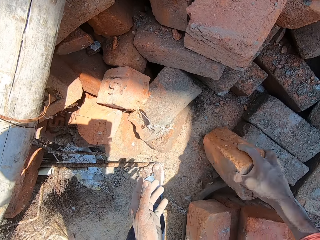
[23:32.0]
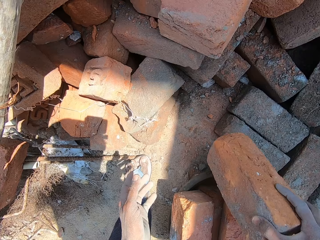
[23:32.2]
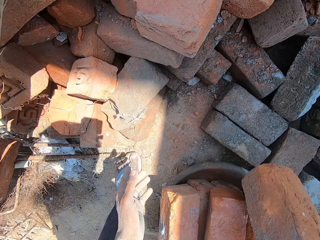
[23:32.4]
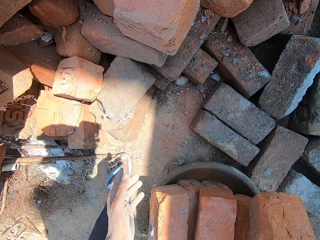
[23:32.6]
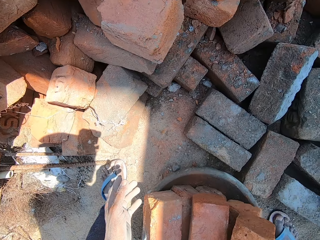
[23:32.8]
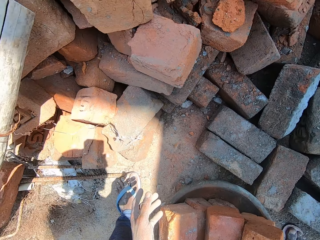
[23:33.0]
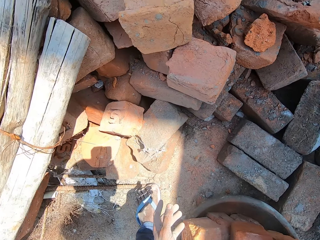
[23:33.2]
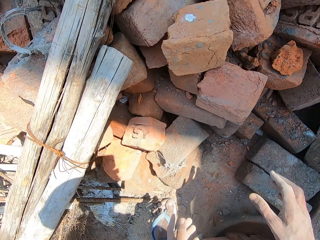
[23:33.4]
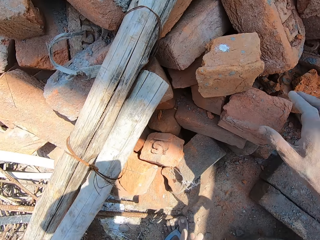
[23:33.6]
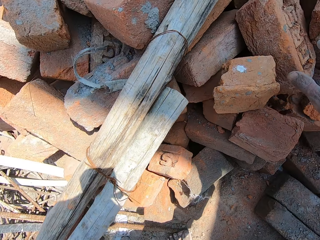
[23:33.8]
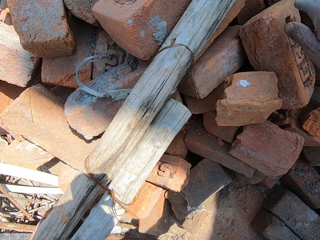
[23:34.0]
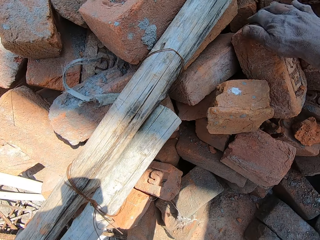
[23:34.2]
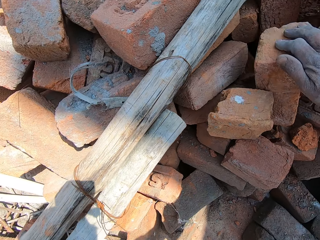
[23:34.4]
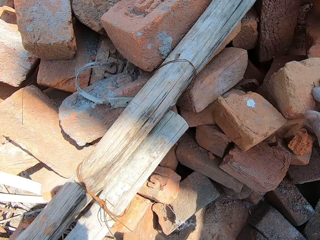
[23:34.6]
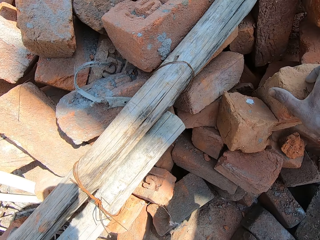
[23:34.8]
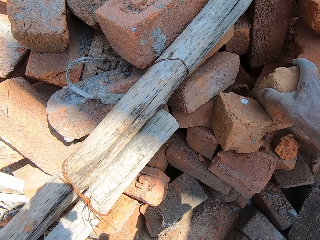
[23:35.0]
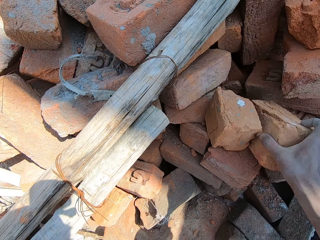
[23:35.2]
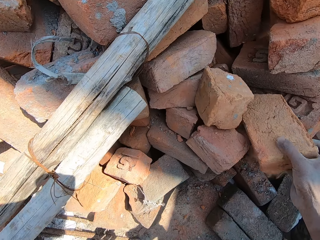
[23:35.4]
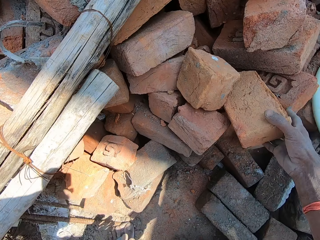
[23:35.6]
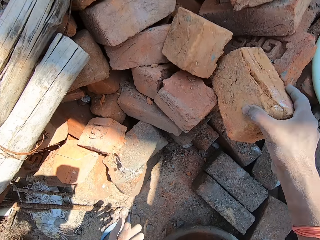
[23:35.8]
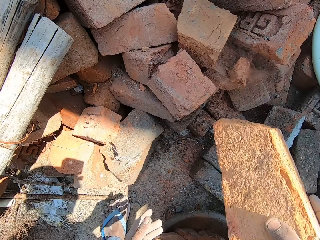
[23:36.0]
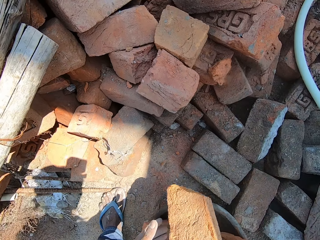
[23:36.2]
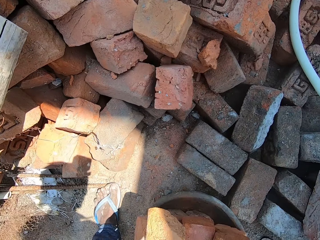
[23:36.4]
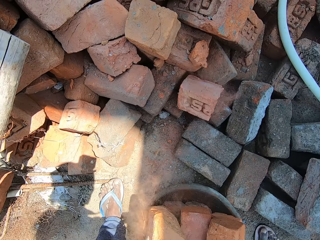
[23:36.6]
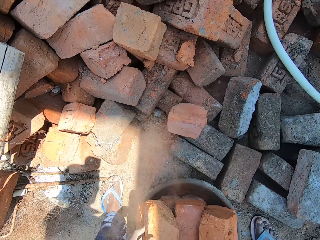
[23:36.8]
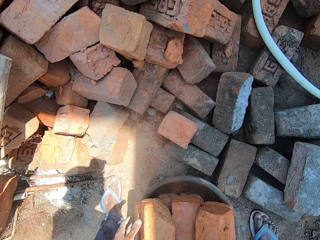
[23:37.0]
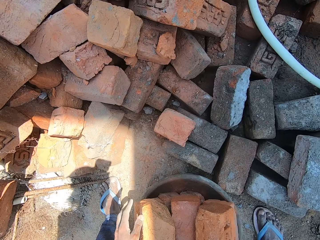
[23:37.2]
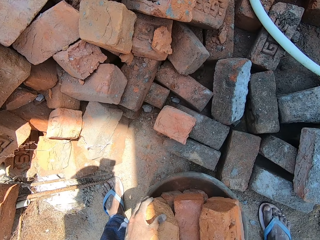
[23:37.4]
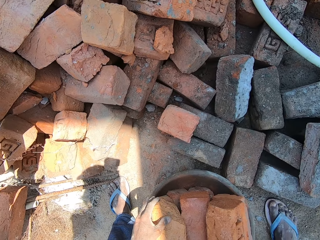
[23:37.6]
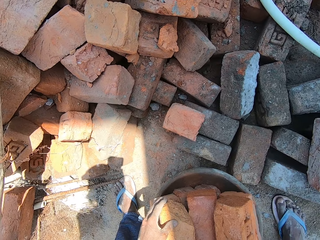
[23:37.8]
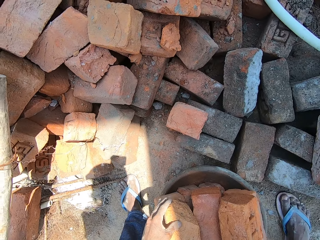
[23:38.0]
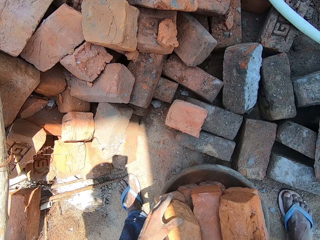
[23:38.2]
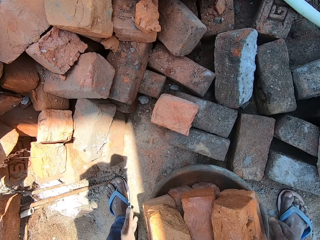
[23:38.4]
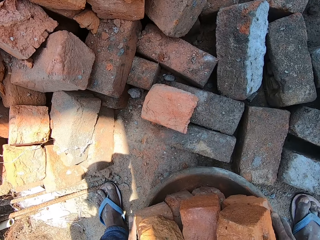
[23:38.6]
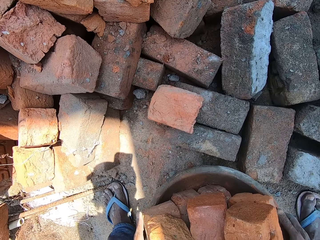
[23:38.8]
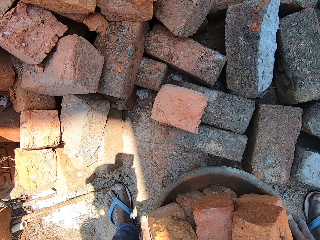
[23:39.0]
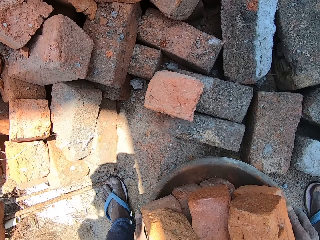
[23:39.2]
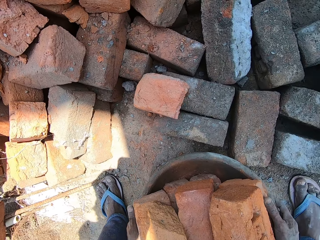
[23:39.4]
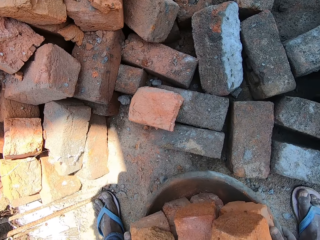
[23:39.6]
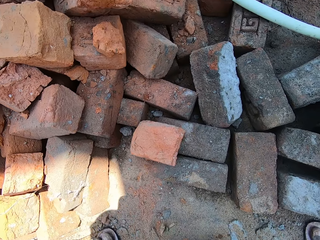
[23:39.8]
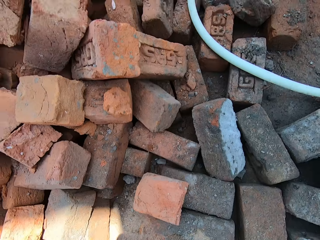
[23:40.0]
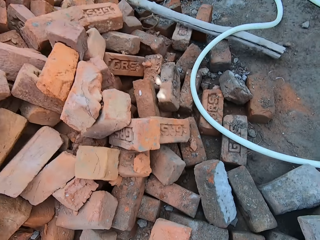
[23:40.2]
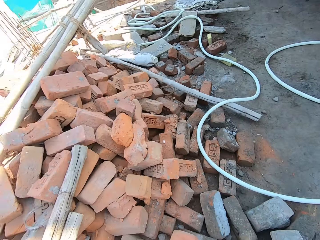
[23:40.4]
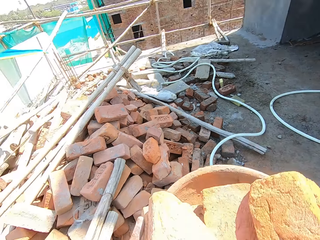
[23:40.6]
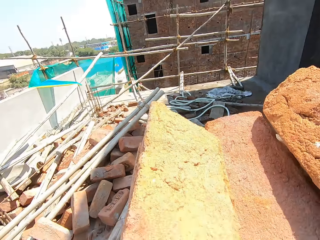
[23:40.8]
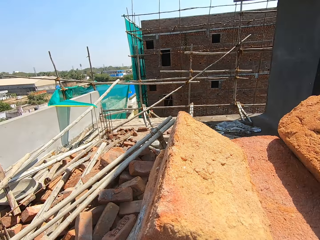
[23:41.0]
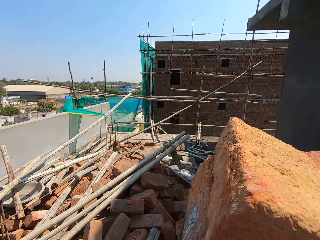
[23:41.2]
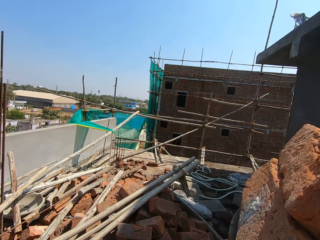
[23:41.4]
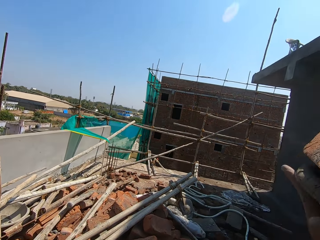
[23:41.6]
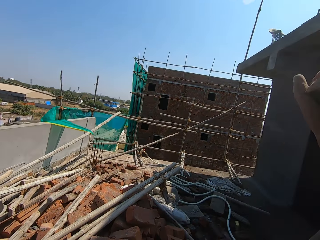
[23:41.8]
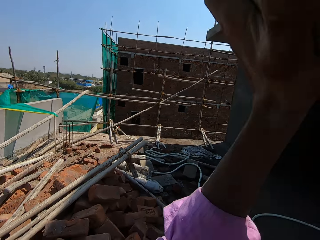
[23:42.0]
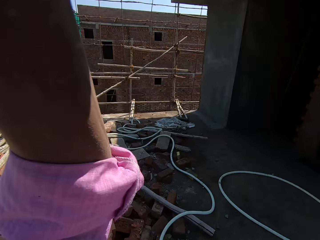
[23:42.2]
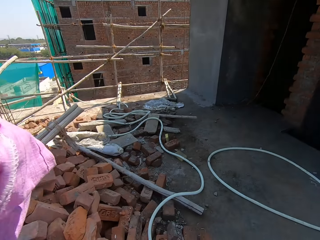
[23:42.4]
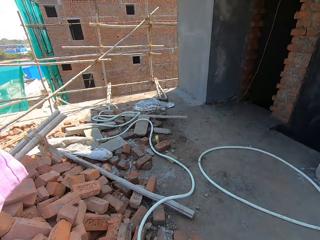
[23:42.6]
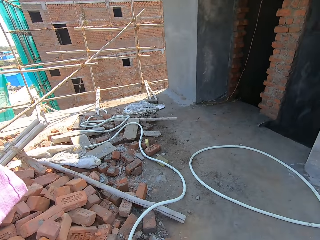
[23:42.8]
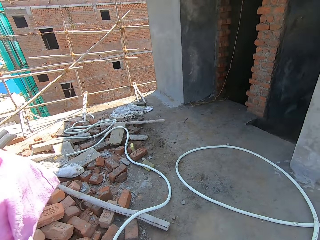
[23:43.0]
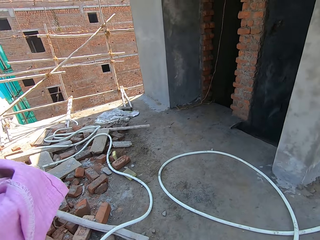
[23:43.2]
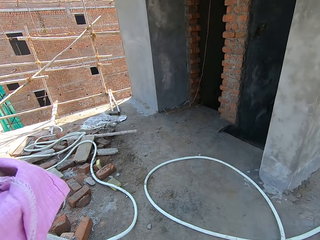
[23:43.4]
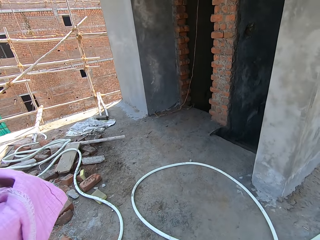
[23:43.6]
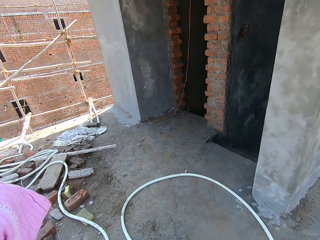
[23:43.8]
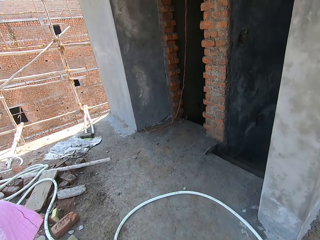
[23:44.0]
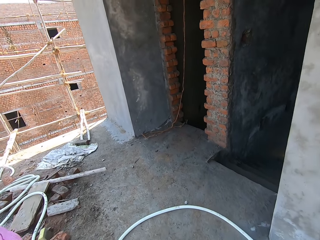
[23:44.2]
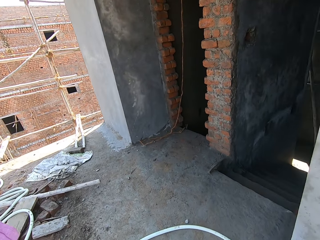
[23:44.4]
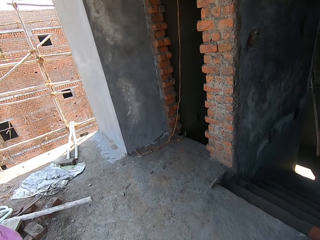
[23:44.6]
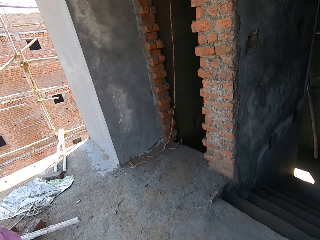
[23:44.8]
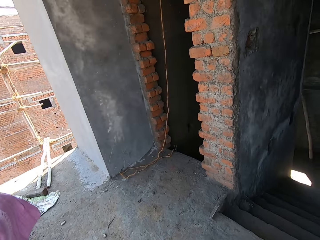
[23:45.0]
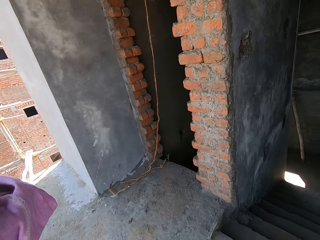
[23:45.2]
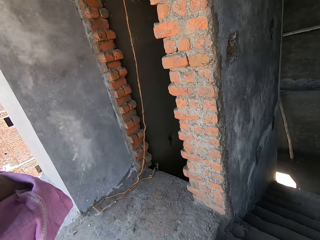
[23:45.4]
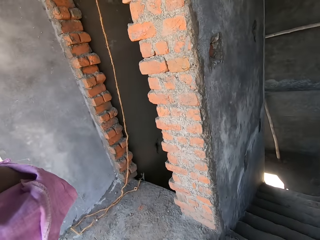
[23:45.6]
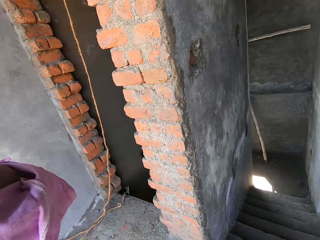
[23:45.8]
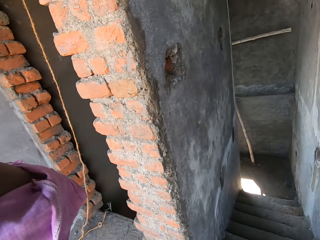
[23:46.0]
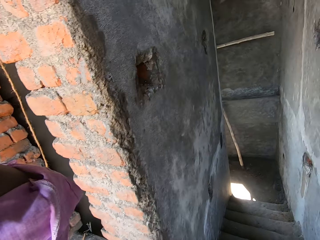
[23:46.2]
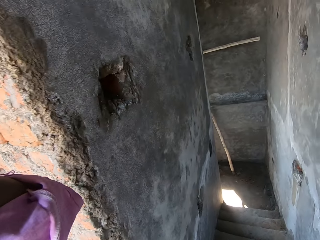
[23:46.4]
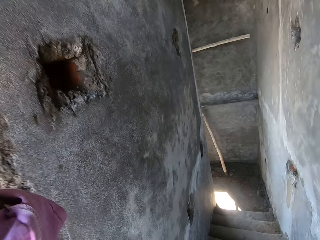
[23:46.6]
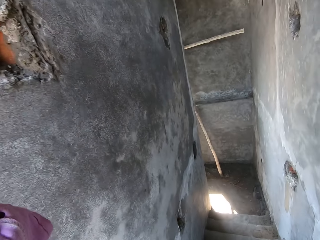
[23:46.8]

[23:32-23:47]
The camera wearer picks the brick. They put the brick on the ground. They pick the brick, put the brick on the ground and pick the basin. They carry the bricks. They put the basin on the head. They walk on the building towards the stairs.

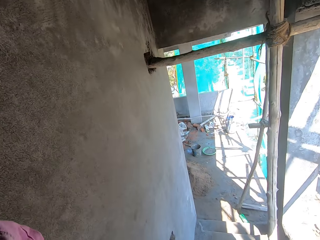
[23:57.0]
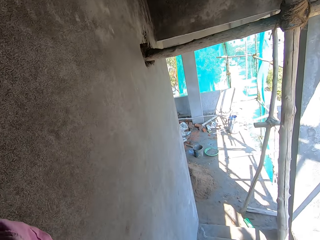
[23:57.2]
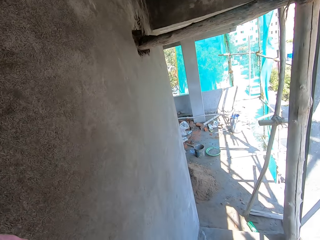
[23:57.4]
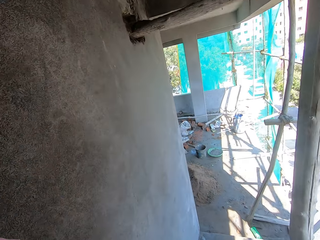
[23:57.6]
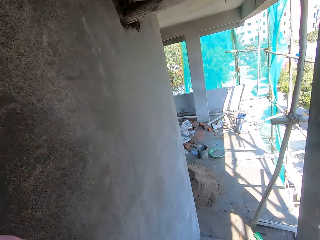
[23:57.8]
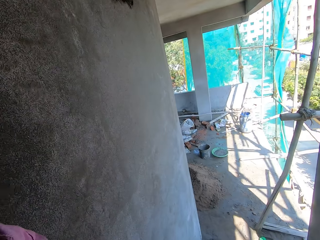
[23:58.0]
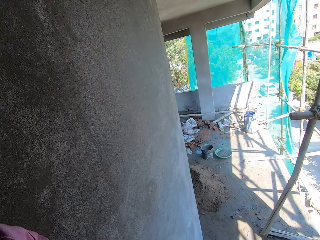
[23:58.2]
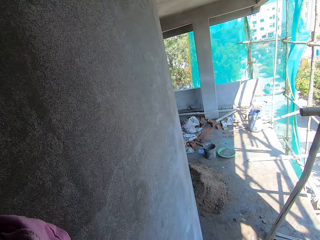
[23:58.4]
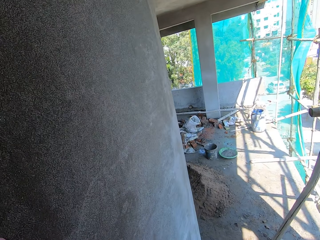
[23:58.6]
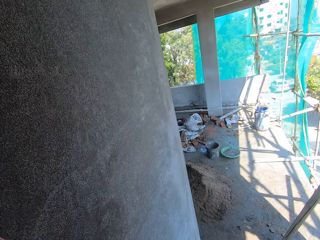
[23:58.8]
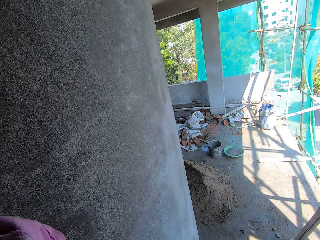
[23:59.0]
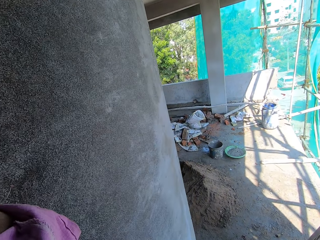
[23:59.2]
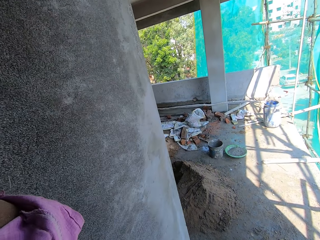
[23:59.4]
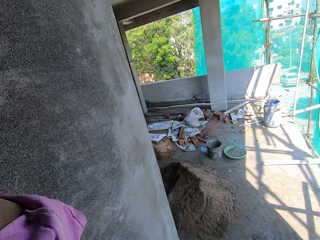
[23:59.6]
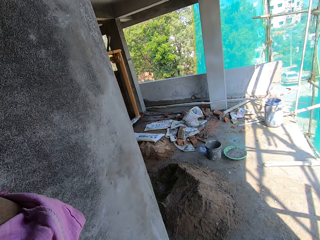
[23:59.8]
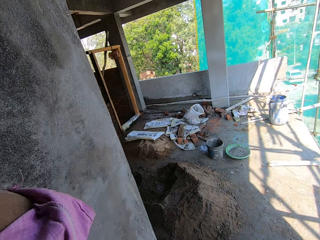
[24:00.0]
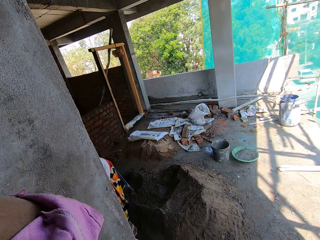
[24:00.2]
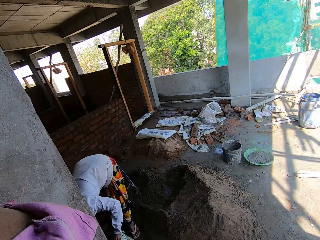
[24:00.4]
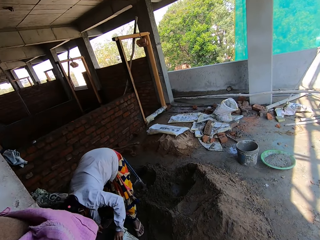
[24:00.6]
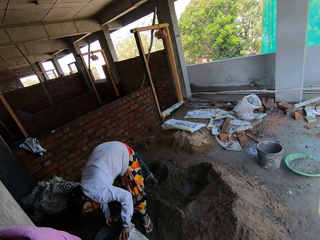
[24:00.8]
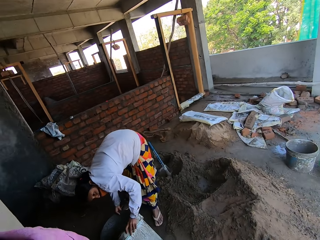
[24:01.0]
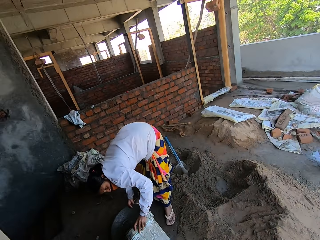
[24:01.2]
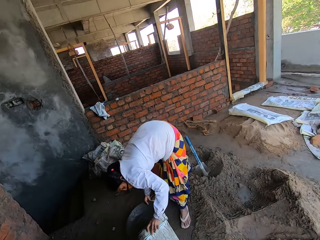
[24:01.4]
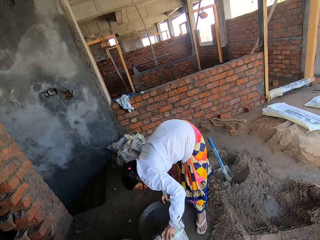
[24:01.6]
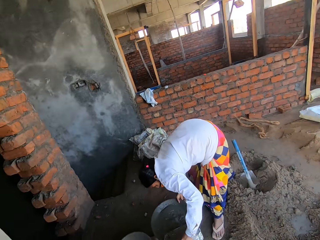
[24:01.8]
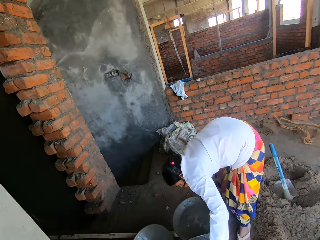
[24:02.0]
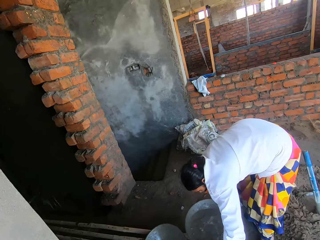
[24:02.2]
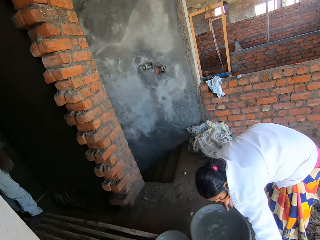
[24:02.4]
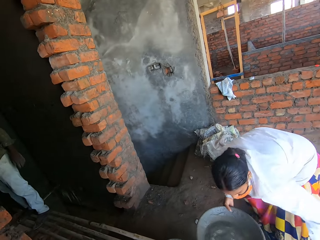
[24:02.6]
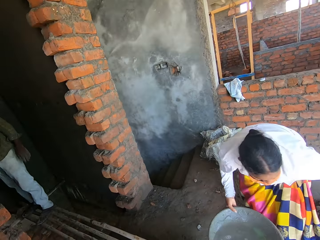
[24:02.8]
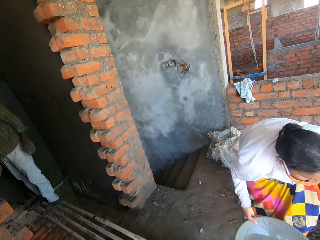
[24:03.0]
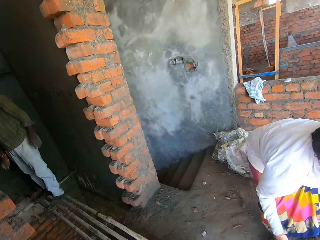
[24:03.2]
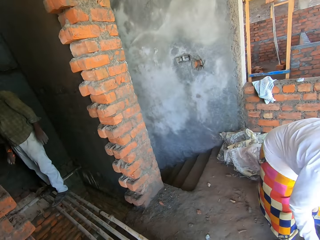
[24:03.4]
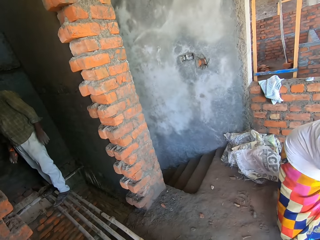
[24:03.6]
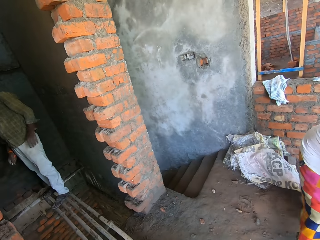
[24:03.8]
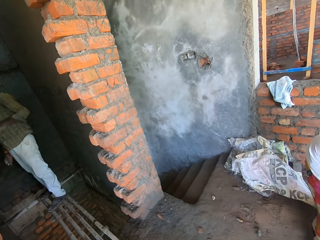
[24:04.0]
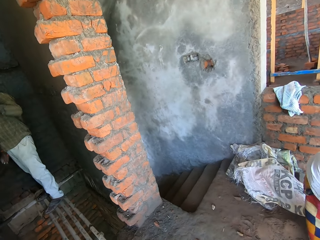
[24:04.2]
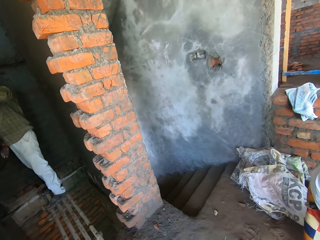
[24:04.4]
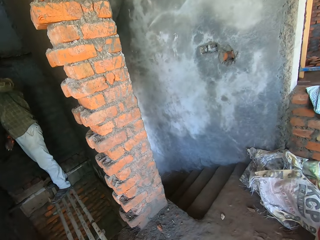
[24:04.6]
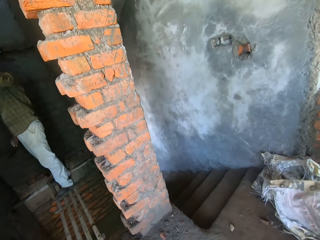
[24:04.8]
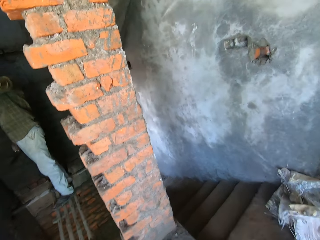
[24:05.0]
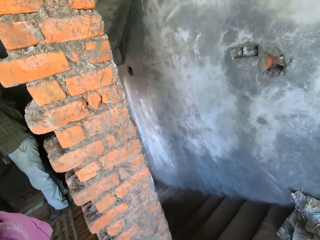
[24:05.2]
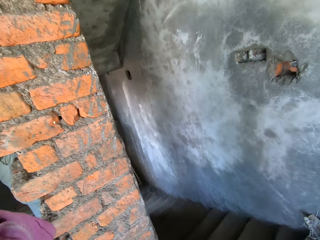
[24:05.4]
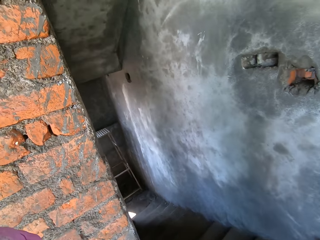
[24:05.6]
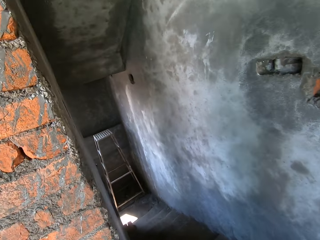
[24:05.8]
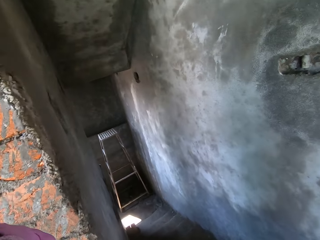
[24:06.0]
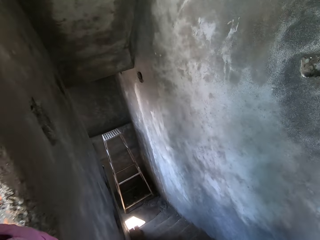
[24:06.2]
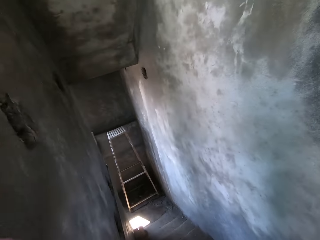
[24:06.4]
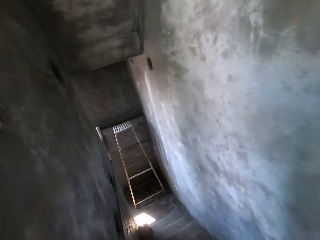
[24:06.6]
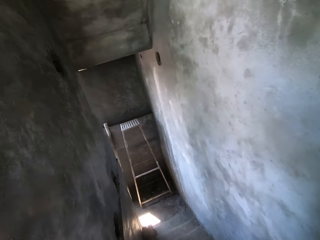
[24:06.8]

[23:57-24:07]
A person pours water in the basin. The camera wearer interacts with another person. The first person lifts the basin. The camera wearer looks around the house. The first person moves around. The camera wearer walks on the building. A third person stares at the wall. The camera wearer walks downstairs.
